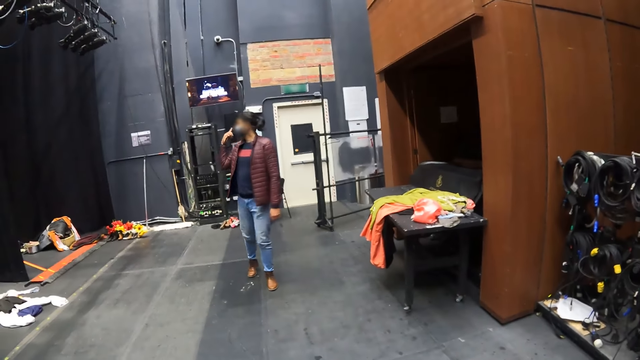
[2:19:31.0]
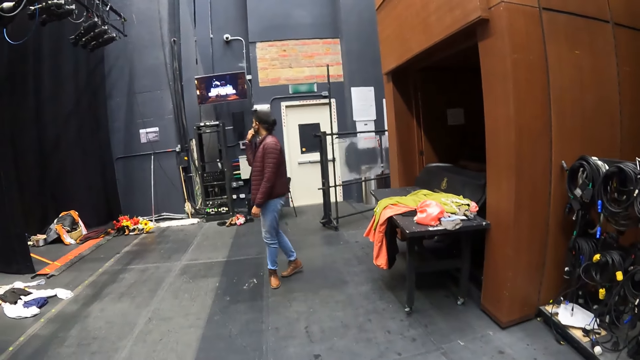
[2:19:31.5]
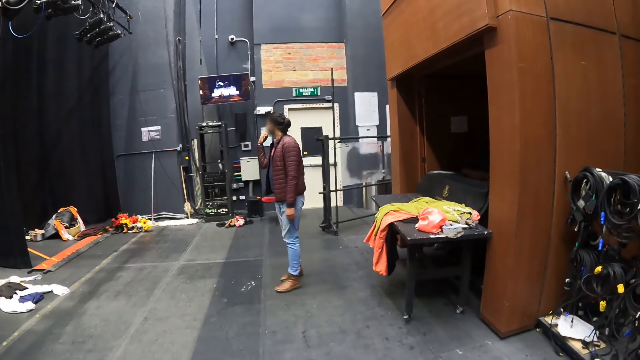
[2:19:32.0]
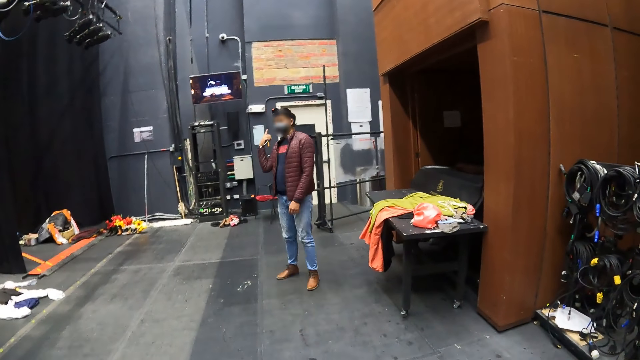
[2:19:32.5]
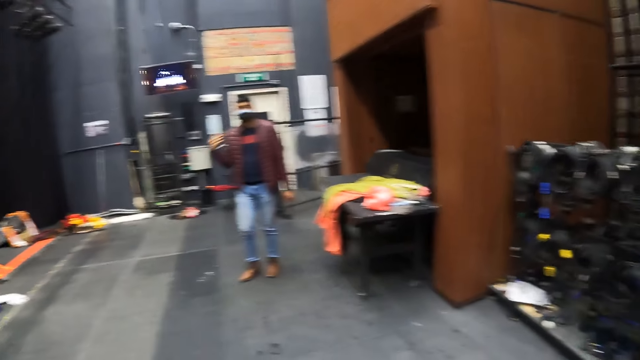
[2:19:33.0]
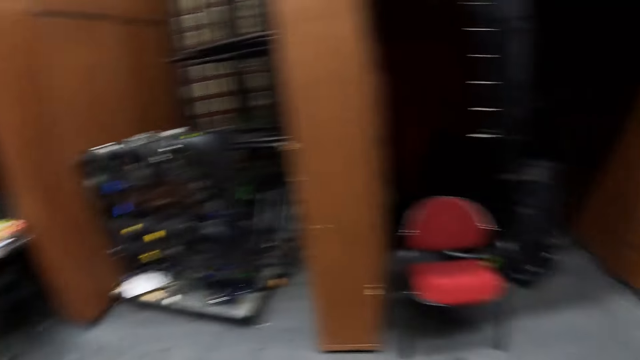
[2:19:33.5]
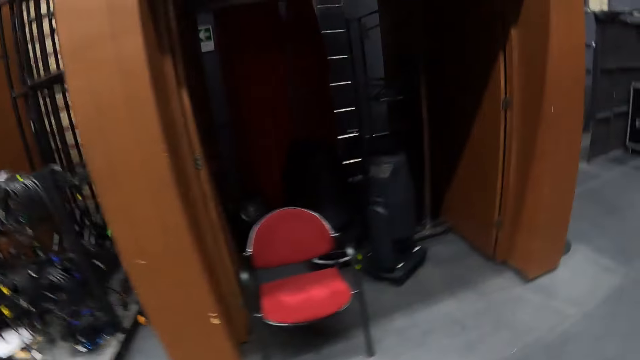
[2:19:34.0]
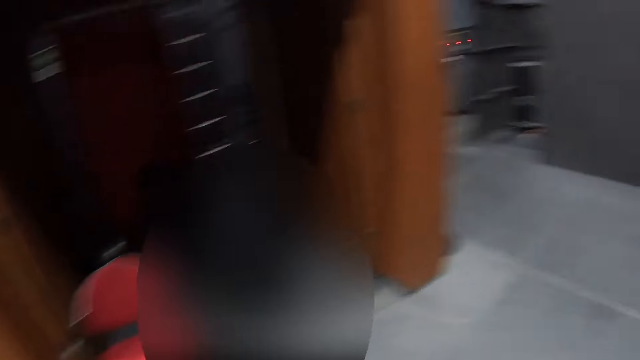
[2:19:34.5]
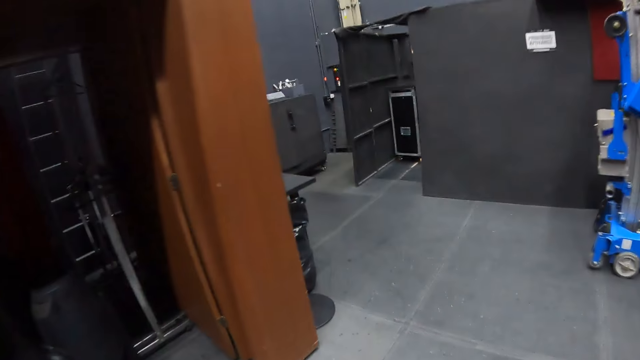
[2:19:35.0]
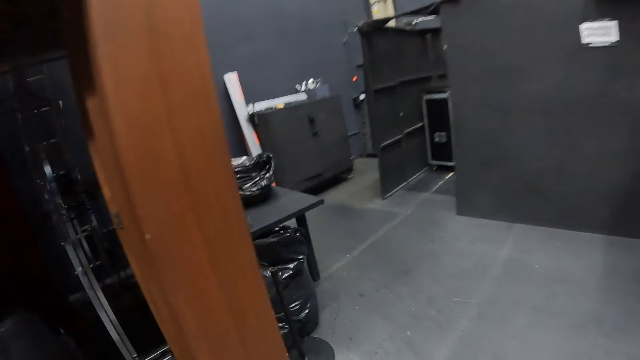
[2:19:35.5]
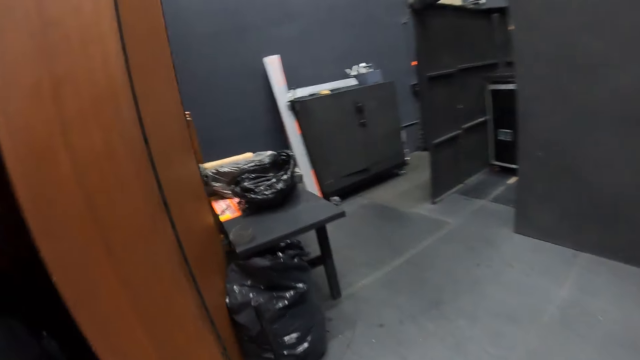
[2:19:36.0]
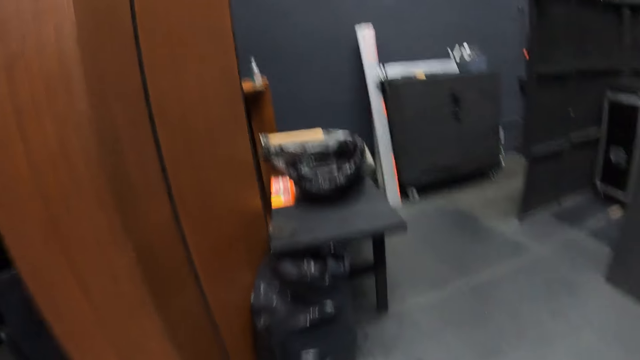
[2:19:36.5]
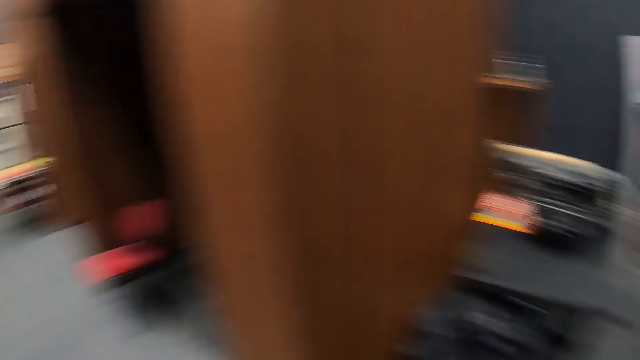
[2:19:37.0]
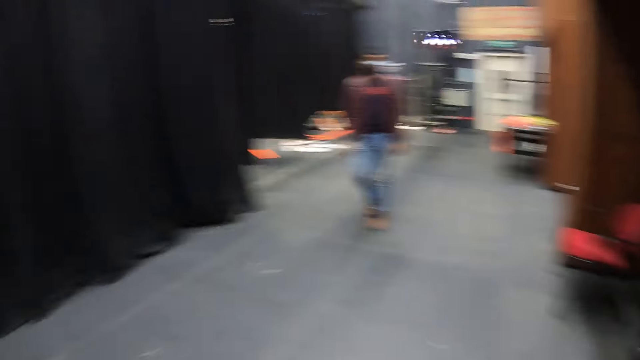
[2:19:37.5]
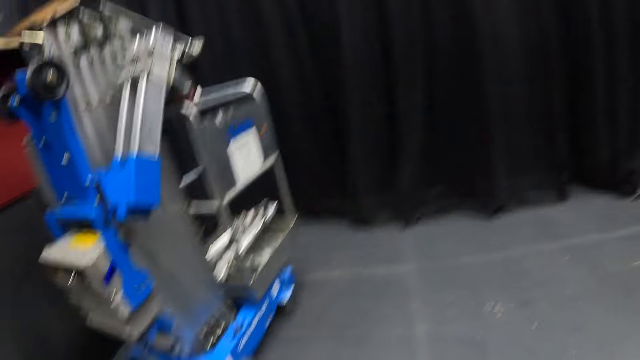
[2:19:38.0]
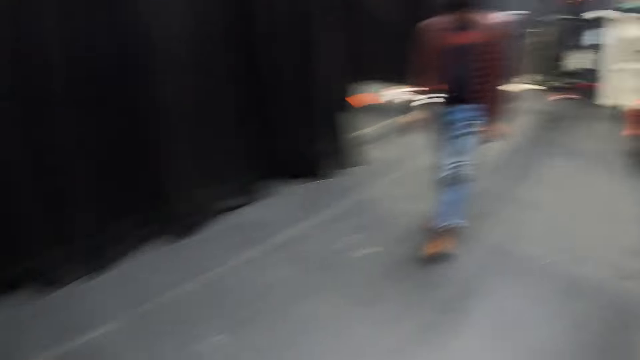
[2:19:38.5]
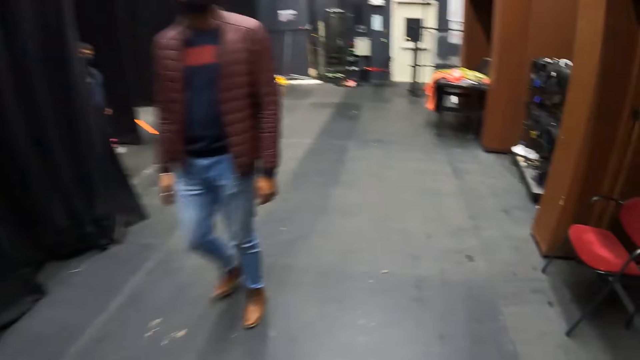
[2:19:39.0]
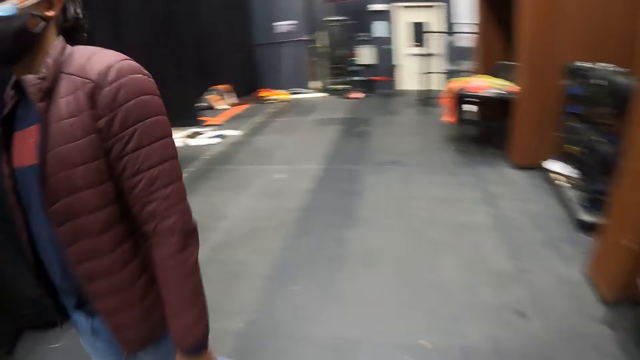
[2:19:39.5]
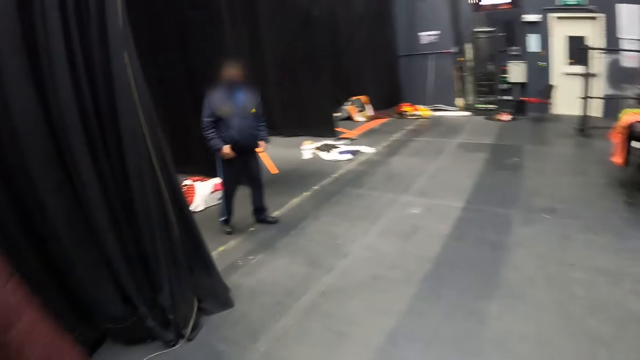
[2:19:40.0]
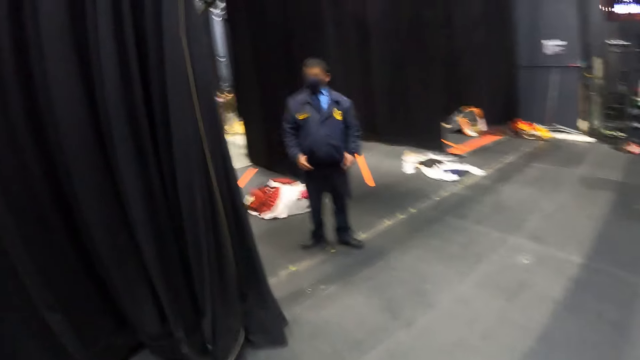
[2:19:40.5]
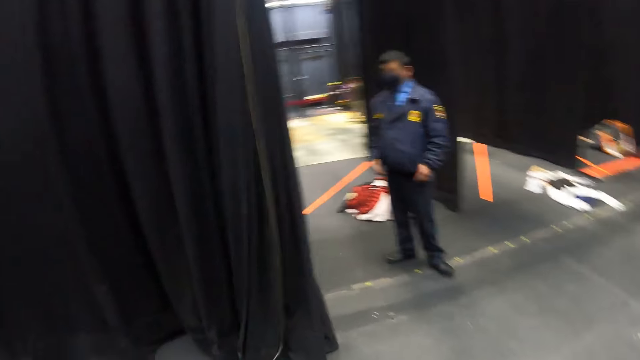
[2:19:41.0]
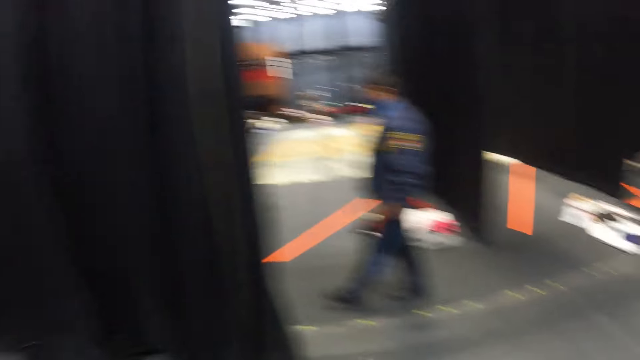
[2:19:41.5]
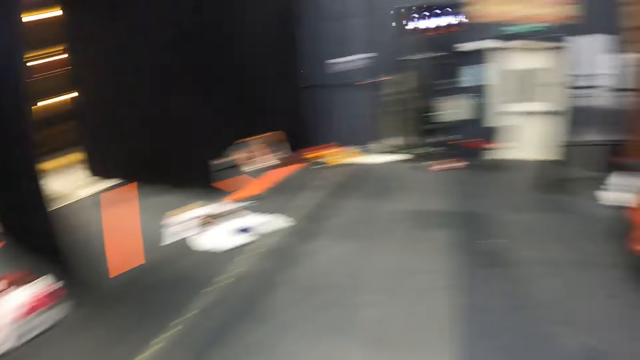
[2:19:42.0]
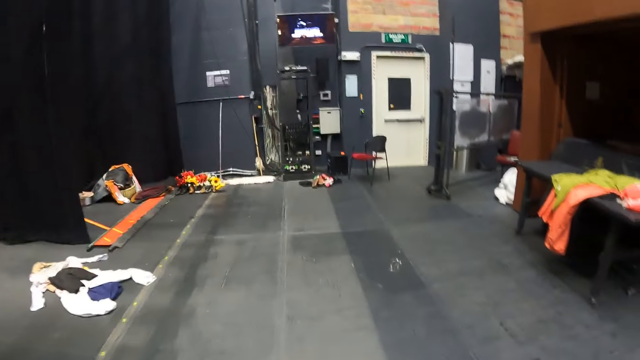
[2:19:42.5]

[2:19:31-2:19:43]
A man engages the camera wearer. The camera wearer looks around the building. They walk around the building.

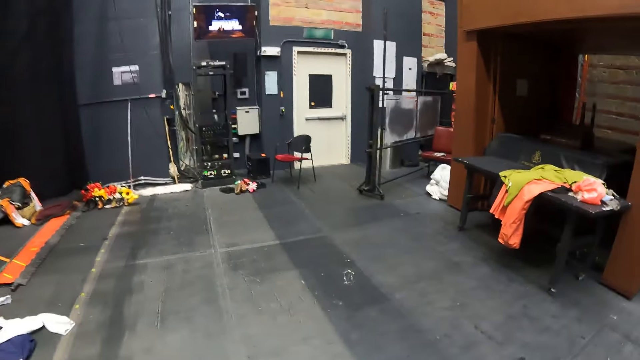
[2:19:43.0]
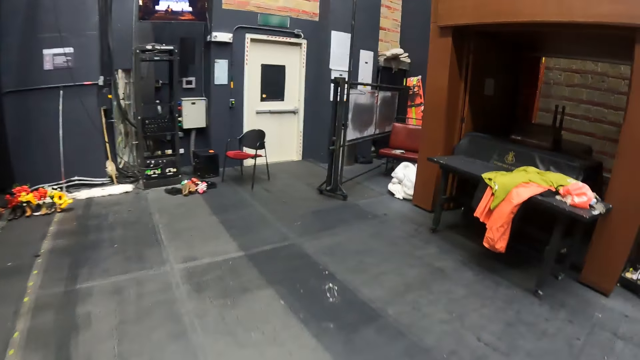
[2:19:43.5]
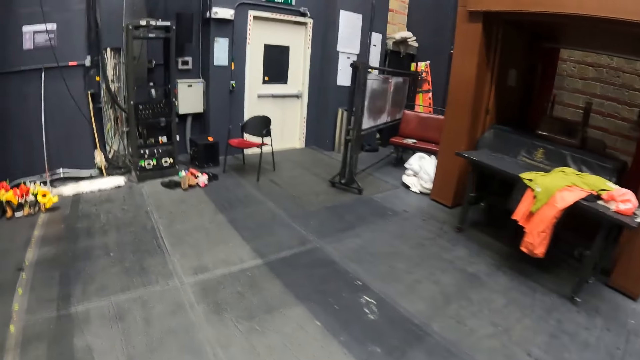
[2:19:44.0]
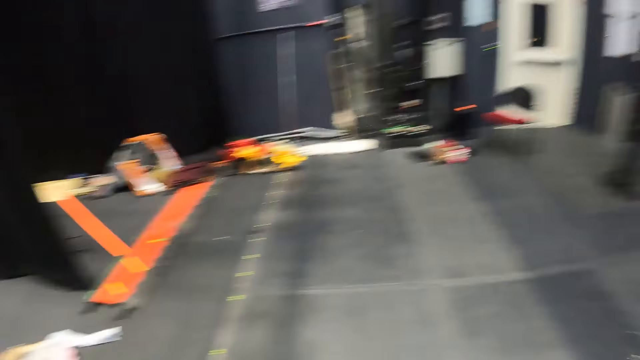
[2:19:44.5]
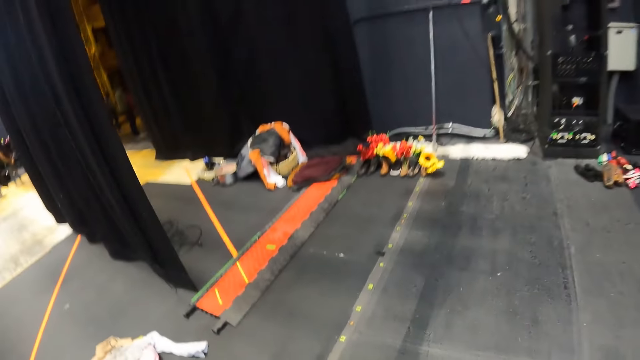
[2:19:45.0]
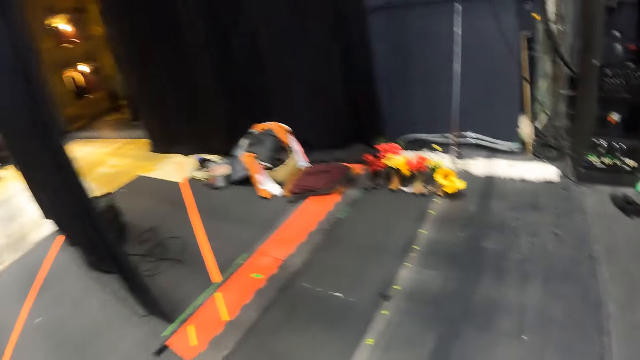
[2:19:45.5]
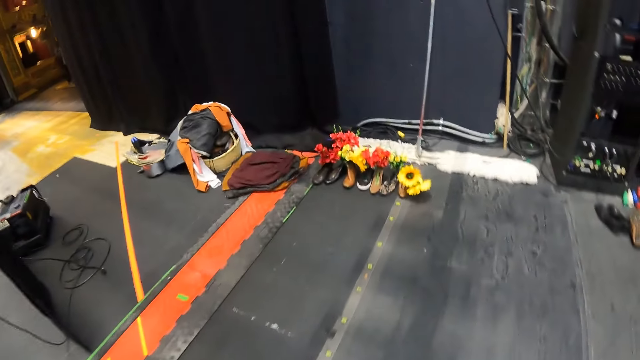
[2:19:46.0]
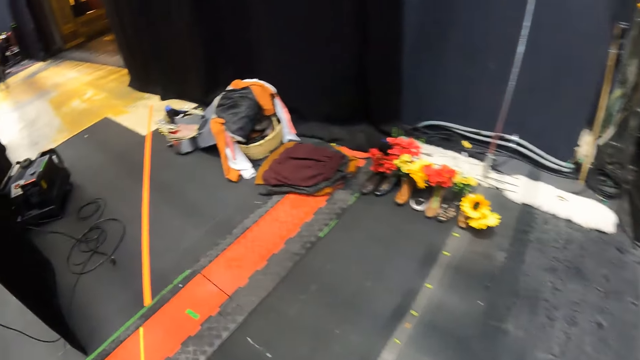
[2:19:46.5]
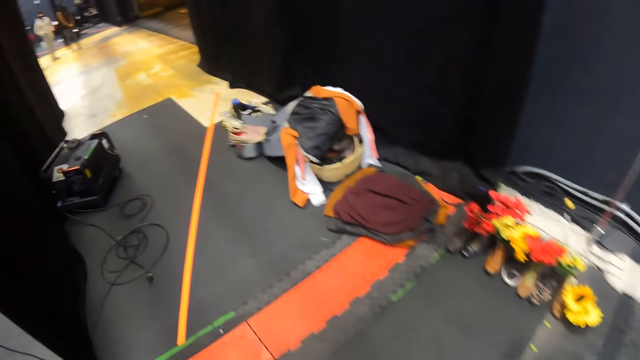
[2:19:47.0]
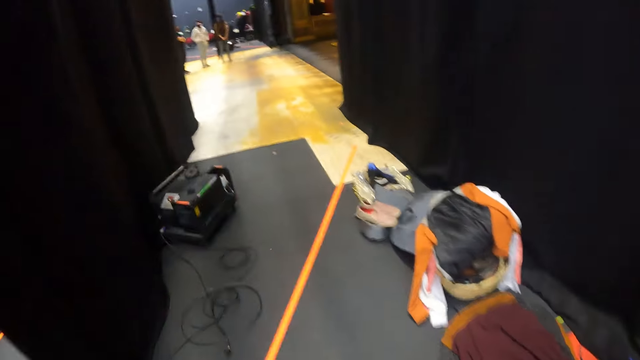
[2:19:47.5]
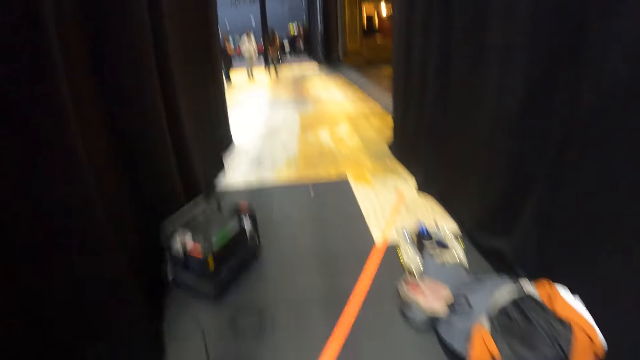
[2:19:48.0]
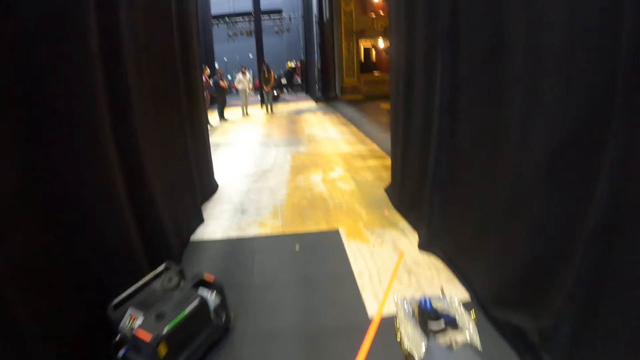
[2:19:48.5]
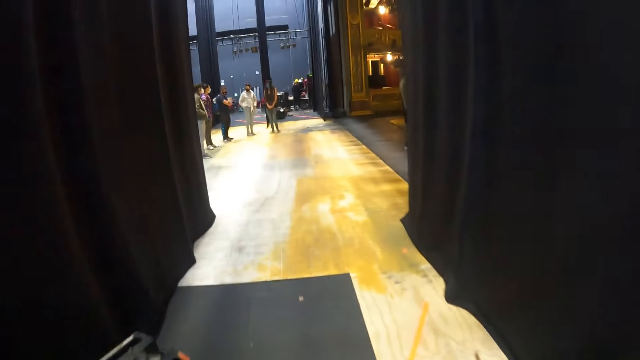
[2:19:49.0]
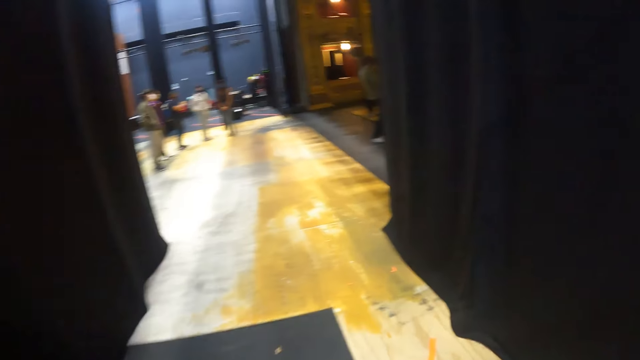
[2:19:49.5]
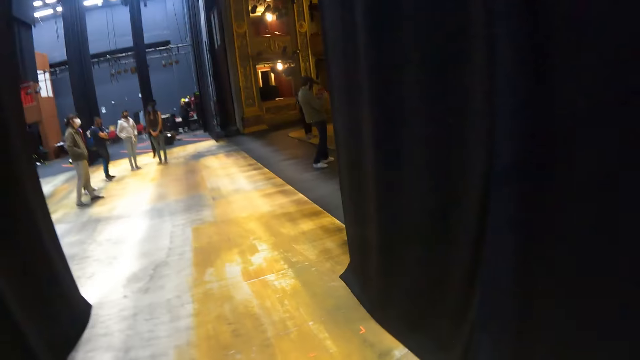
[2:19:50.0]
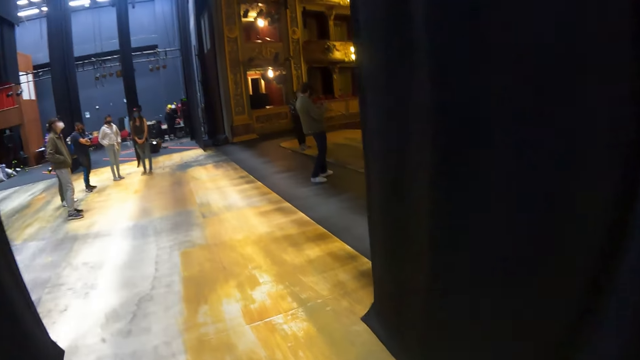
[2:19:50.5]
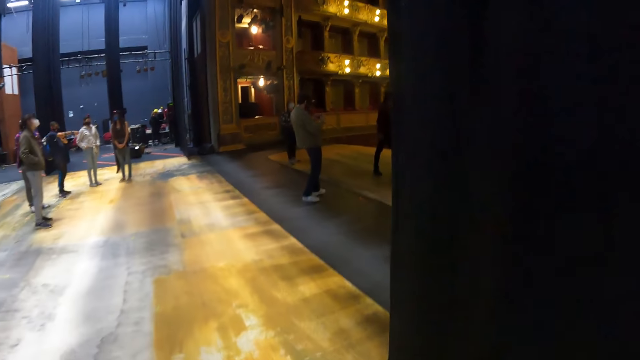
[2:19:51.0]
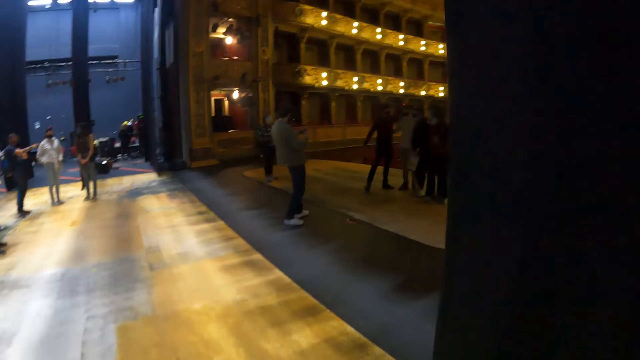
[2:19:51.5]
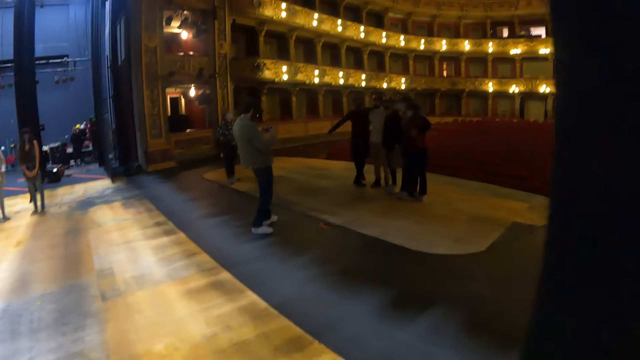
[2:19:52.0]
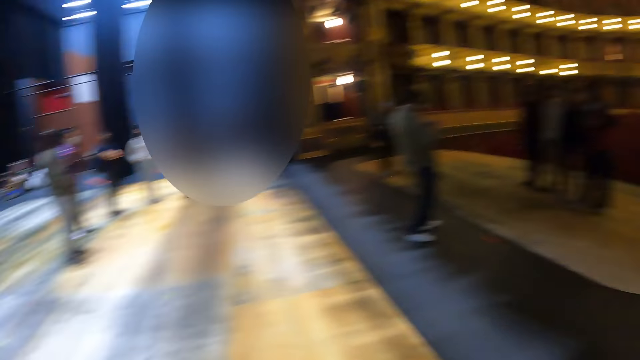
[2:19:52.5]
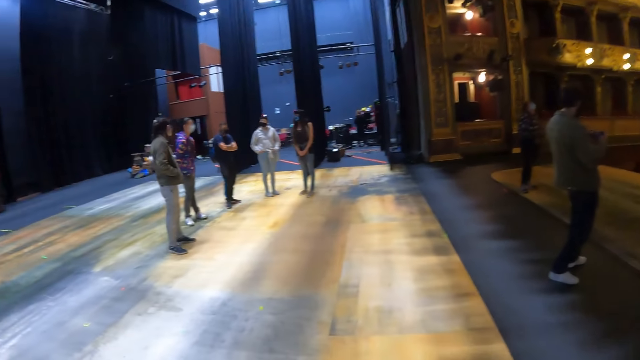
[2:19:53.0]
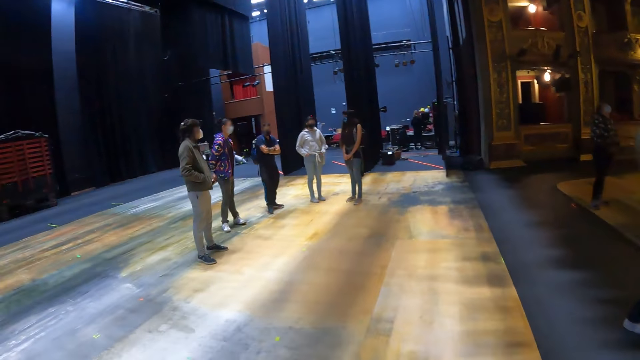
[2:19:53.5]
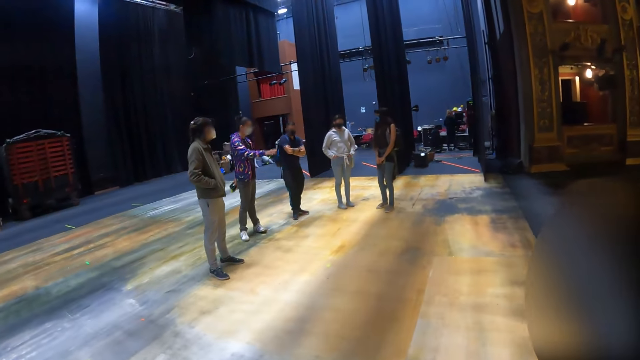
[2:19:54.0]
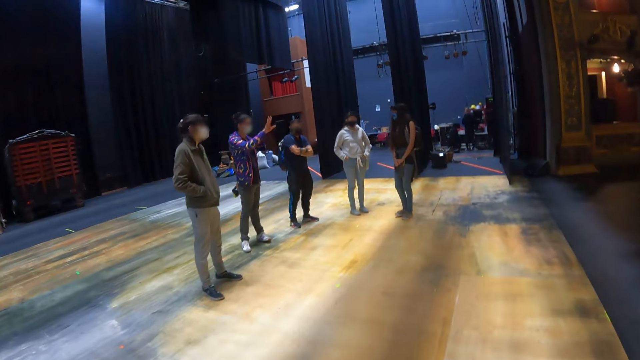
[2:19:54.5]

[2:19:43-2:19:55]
The camera wearer enters a theater room. They walk around in the theater.
